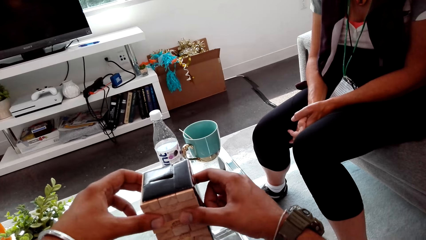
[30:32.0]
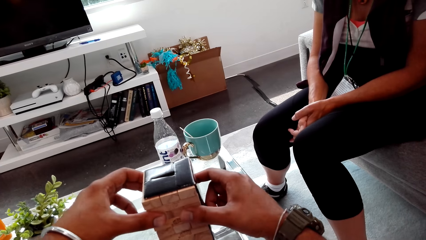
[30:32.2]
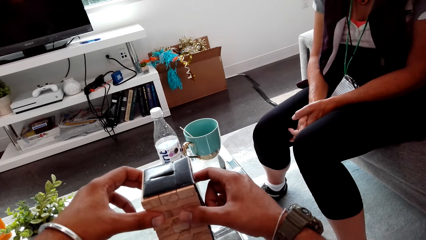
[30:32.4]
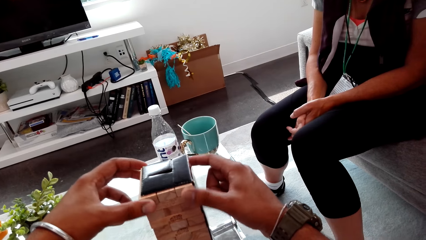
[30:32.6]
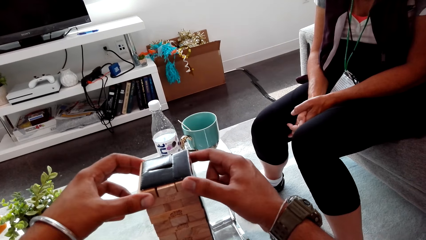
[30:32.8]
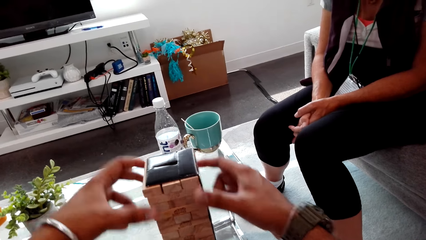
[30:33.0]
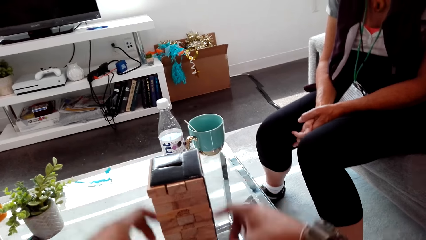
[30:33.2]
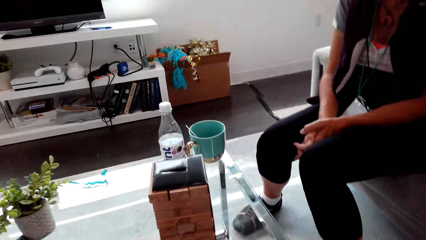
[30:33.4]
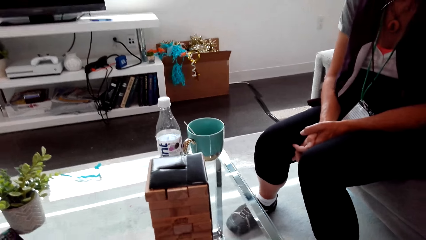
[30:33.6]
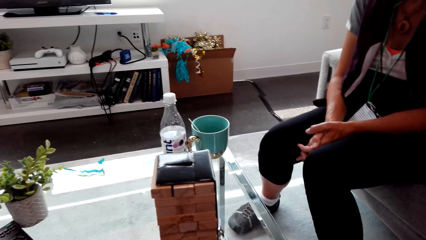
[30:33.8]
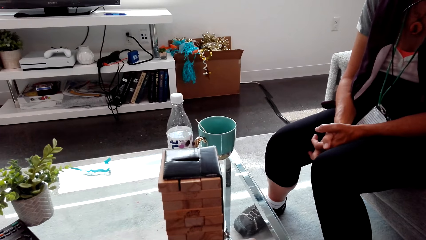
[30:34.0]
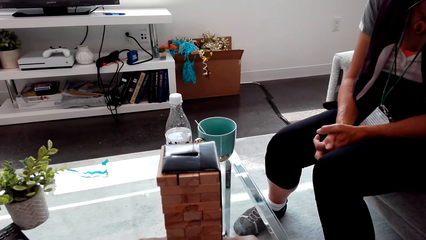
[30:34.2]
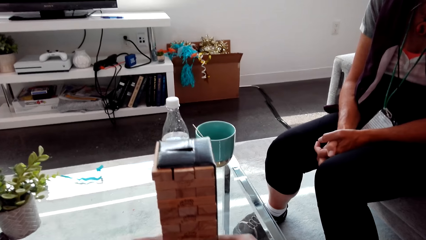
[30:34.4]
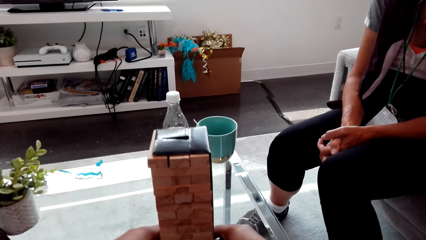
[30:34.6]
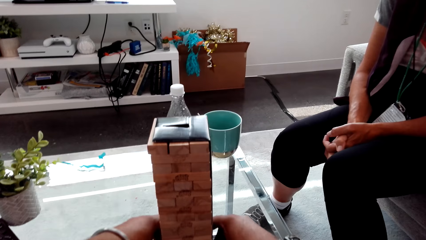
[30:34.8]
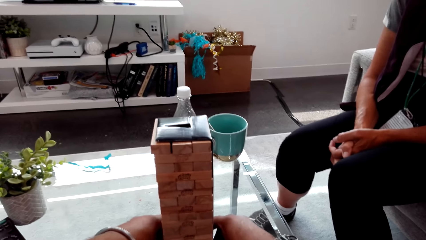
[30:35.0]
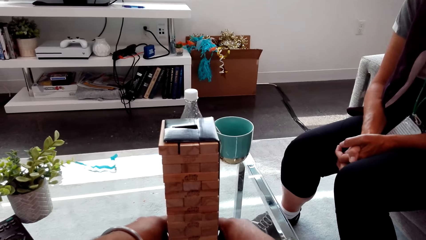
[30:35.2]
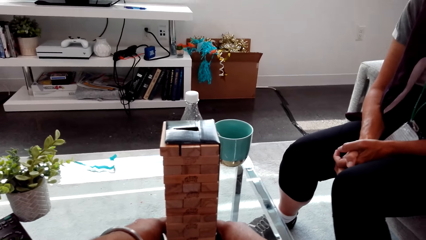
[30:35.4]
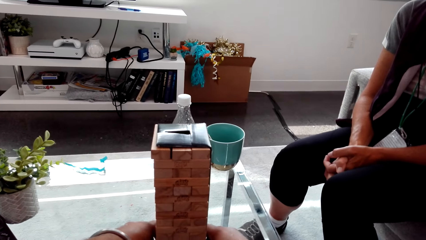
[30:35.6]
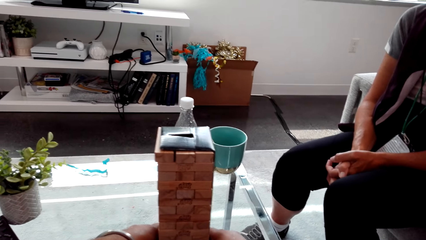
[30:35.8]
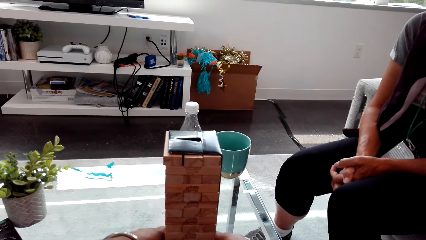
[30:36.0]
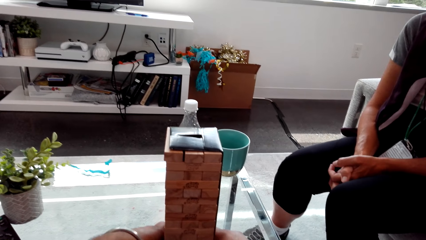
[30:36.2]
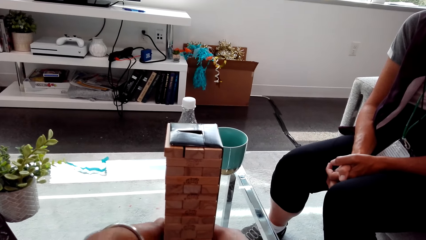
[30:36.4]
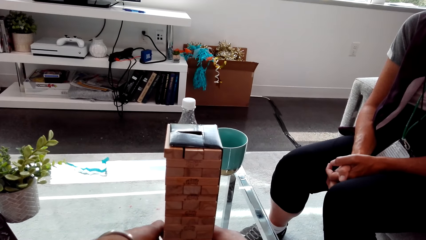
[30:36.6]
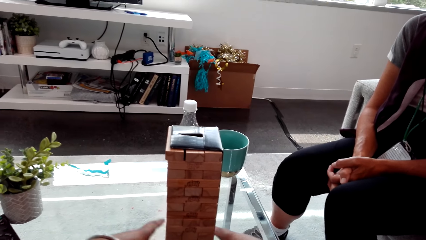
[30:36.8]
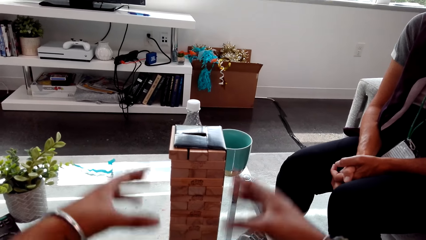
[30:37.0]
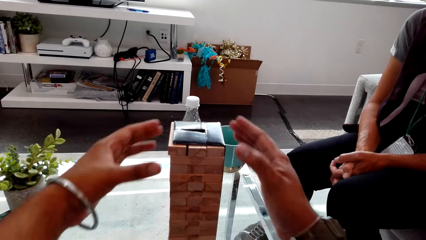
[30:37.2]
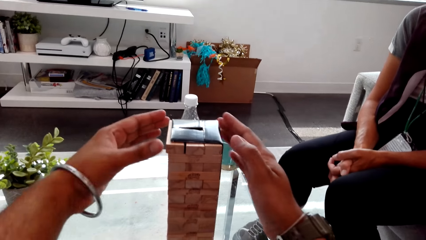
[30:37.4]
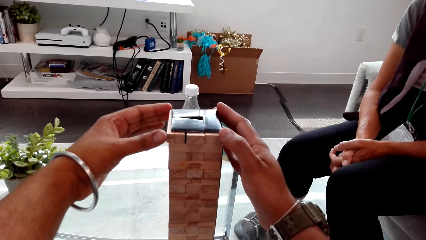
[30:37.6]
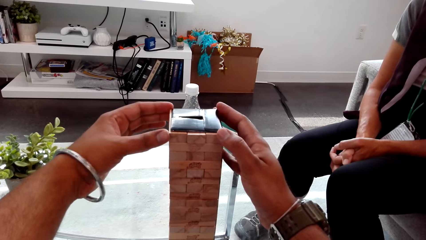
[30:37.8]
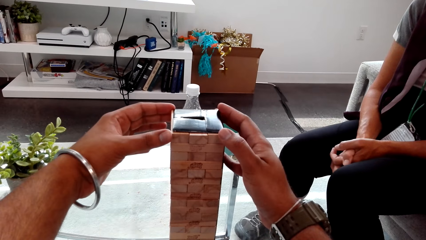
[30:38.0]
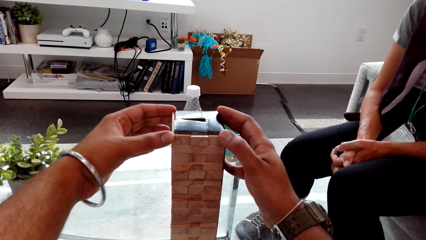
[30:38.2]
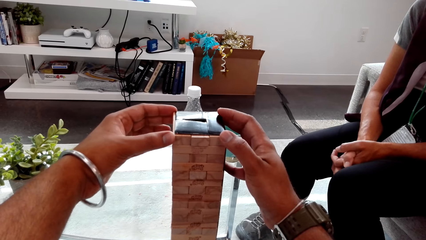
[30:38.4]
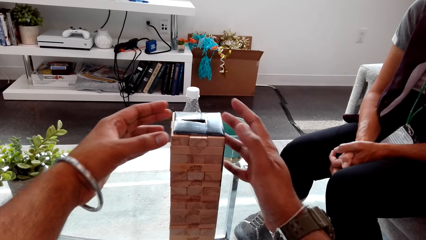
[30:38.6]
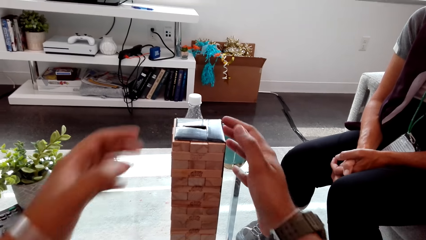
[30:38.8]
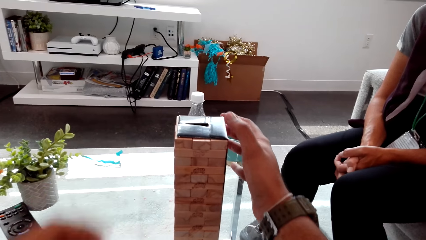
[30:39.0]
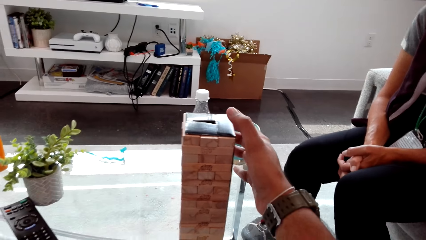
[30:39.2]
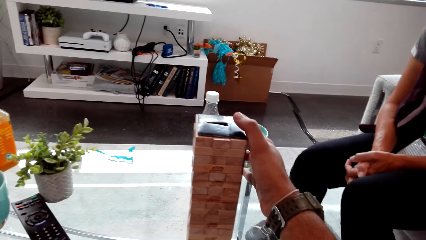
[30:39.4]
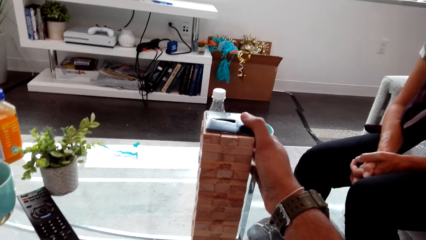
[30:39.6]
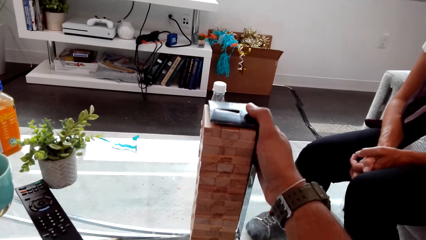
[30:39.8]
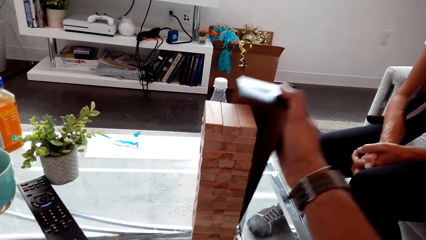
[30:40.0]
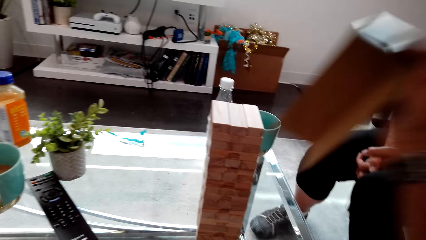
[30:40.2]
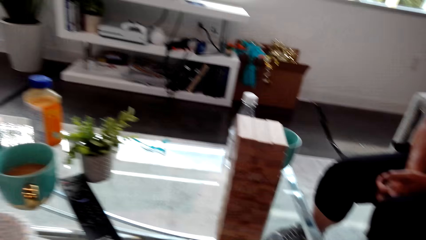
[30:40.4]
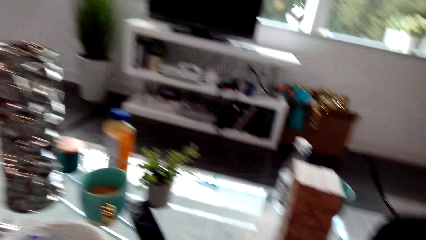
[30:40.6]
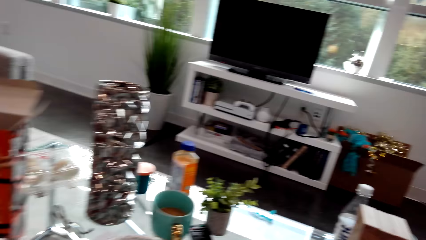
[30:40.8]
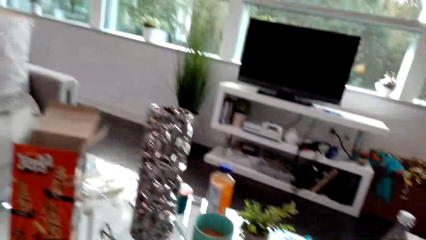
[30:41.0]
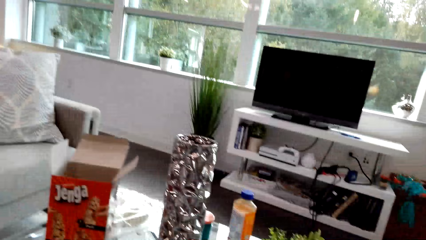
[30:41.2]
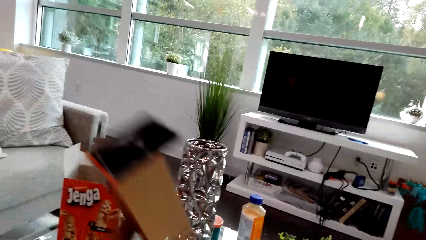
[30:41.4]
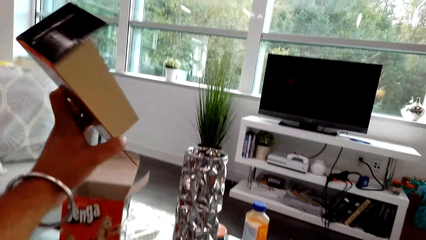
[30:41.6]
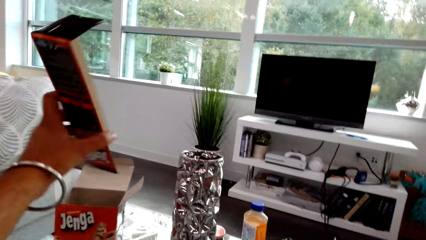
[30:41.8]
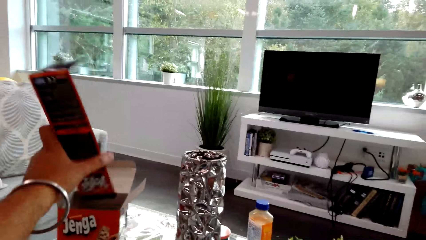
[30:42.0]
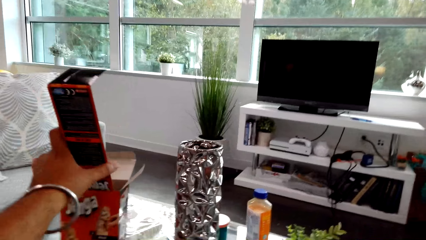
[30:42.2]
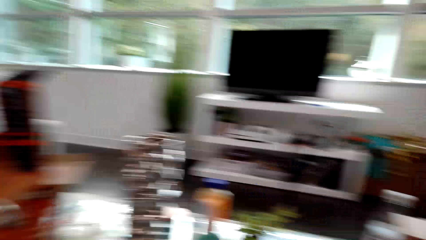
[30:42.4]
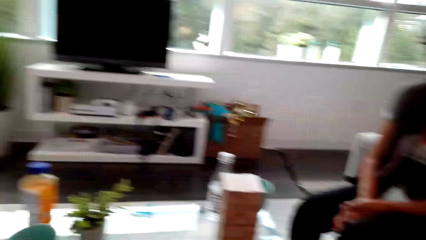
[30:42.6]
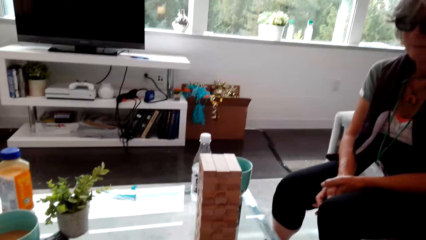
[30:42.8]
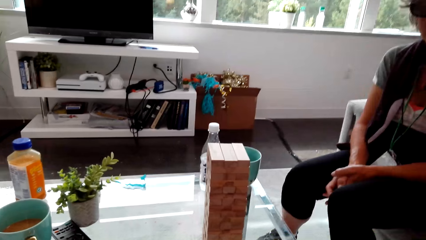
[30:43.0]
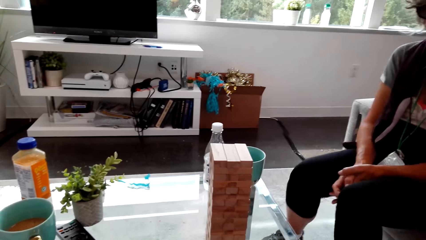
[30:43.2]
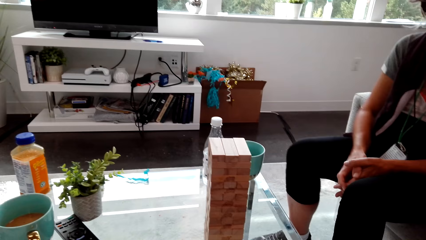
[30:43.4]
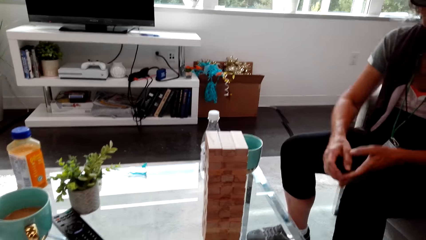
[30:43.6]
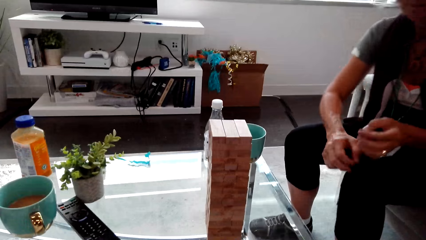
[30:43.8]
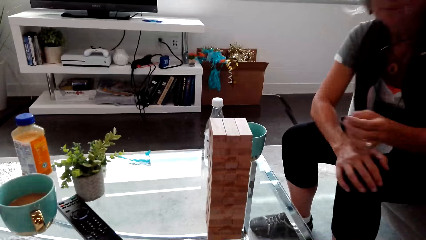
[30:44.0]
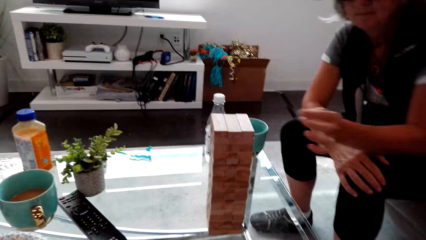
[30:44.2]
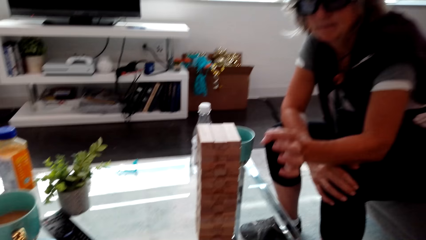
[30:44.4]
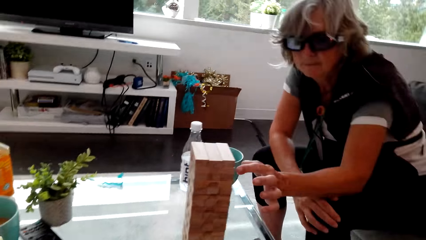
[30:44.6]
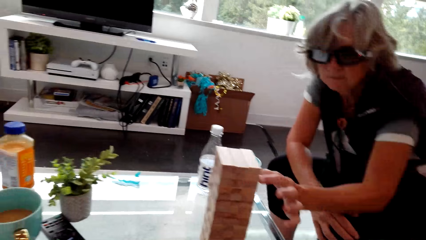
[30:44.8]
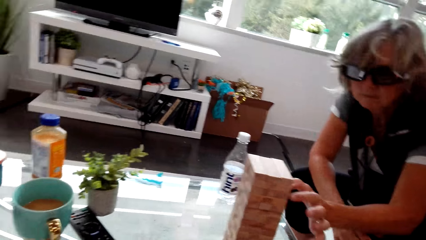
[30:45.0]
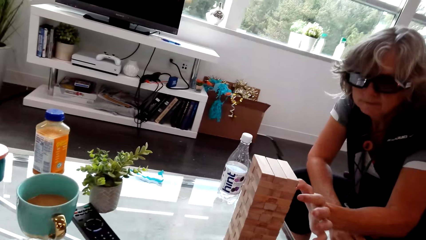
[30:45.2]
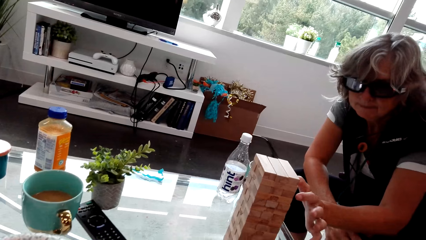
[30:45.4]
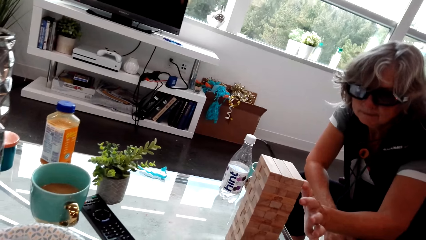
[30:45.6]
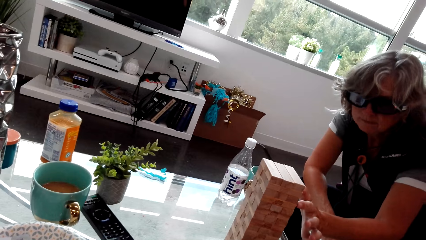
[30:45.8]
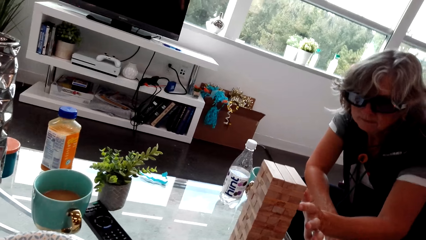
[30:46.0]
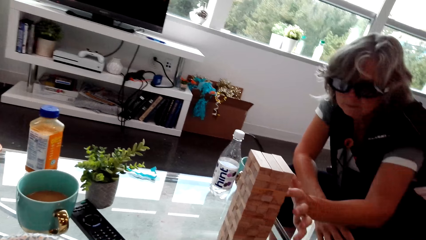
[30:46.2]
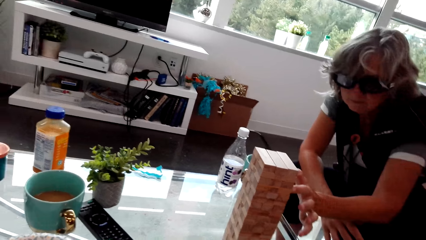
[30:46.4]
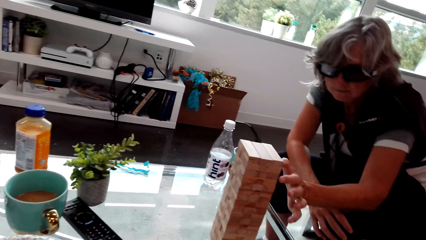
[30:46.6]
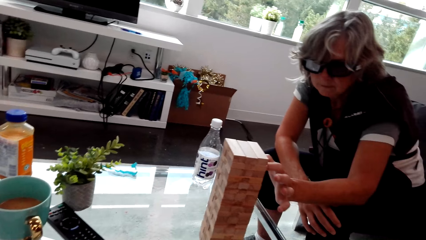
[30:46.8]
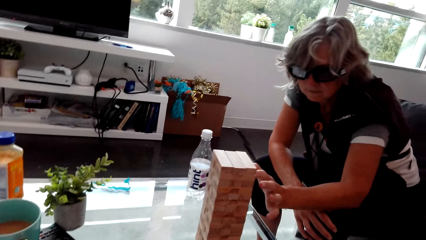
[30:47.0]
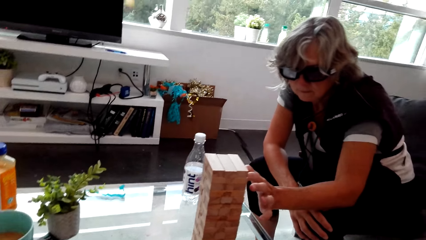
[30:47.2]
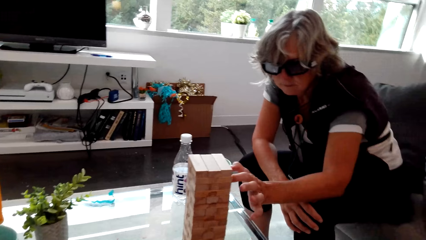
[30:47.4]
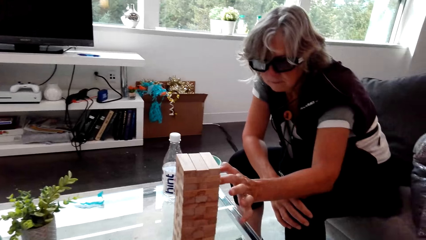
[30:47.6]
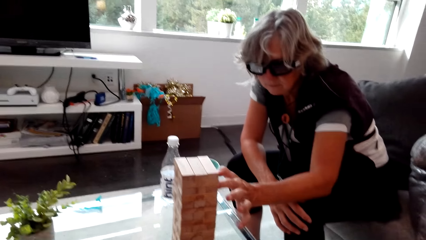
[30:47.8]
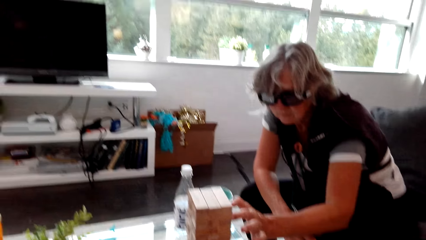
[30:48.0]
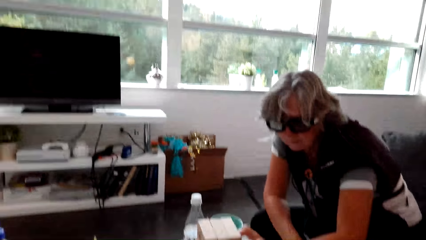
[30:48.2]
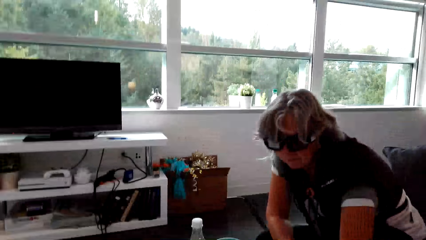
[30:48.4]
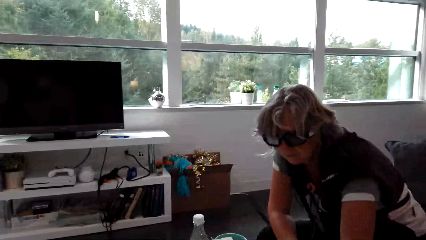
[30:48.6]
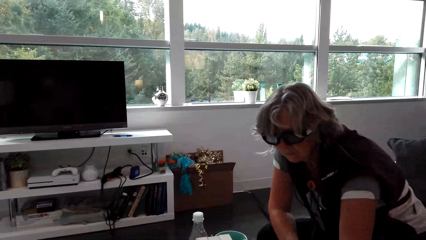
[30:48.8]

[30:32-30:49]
The camera wearer pushes the pile. They press together the blocks on the pile. They pull out the carton from the pile. They look around. They put the carton in a box on the table. A lady stretches out the hand to the pile. The lady plays a jenga game.
